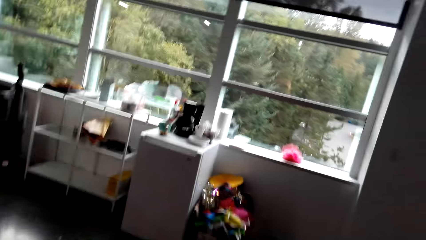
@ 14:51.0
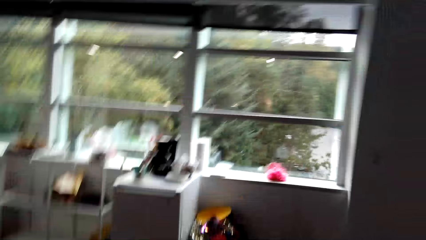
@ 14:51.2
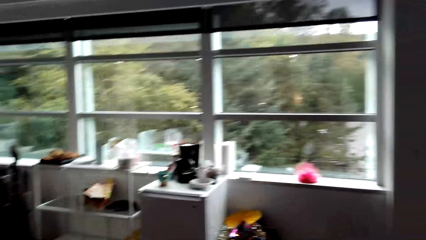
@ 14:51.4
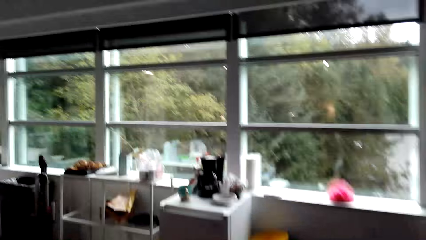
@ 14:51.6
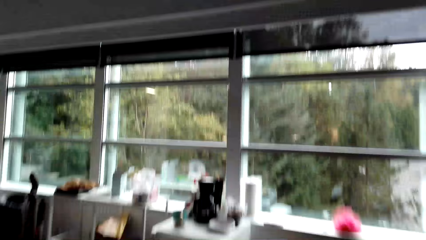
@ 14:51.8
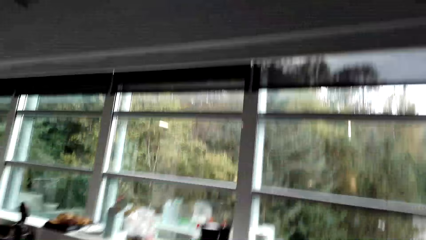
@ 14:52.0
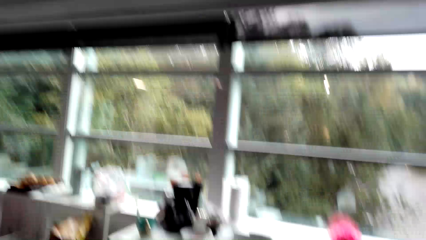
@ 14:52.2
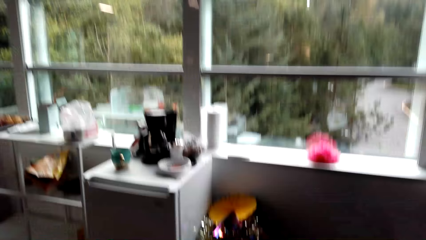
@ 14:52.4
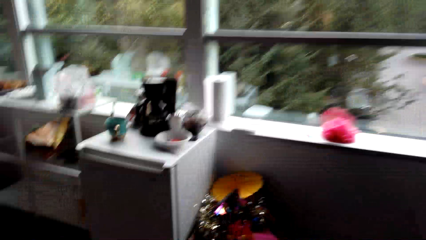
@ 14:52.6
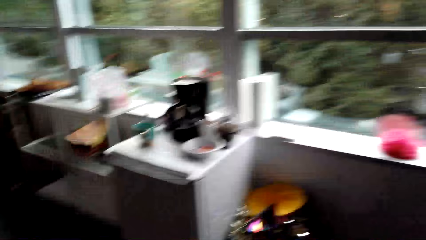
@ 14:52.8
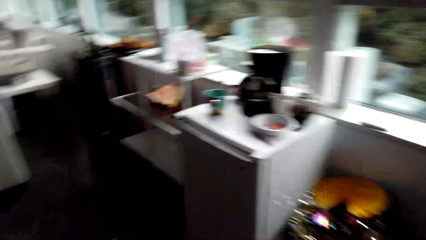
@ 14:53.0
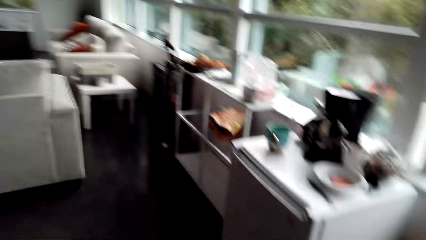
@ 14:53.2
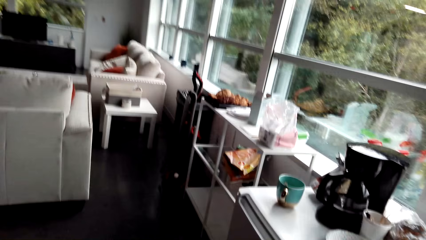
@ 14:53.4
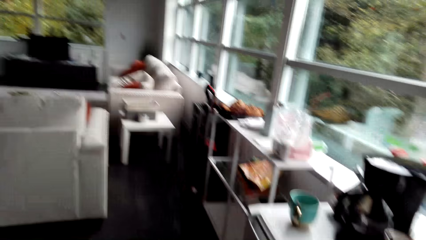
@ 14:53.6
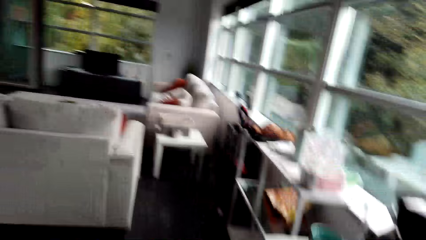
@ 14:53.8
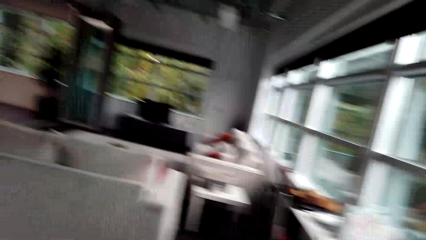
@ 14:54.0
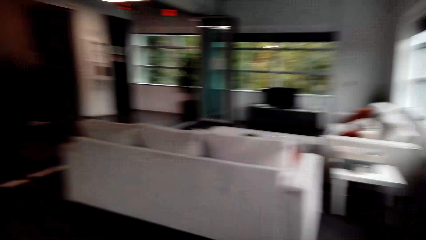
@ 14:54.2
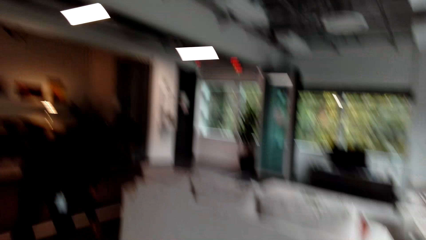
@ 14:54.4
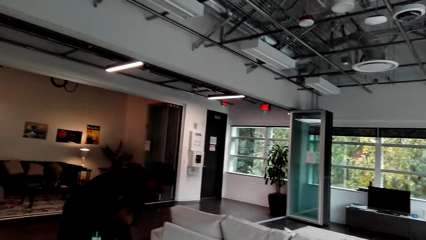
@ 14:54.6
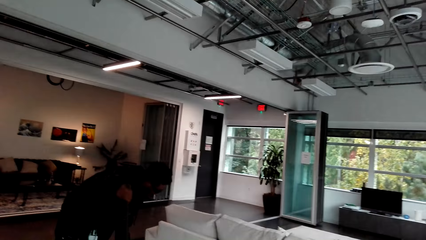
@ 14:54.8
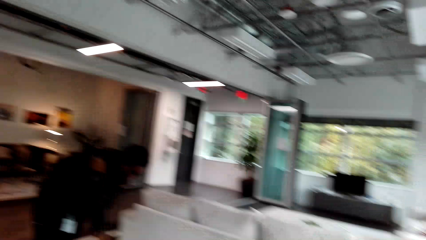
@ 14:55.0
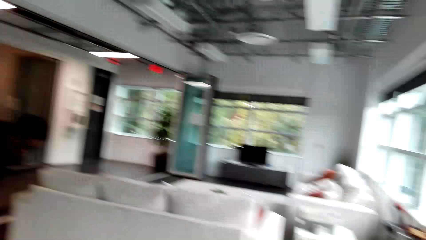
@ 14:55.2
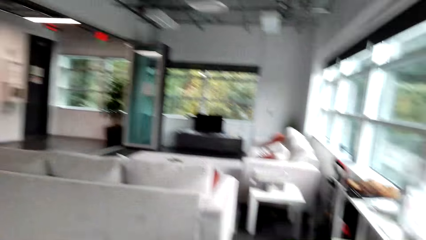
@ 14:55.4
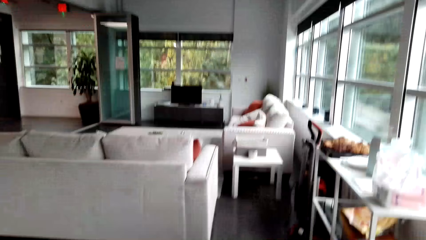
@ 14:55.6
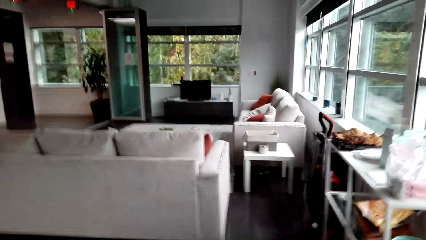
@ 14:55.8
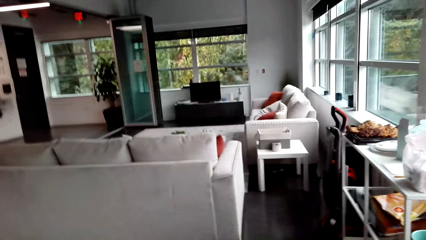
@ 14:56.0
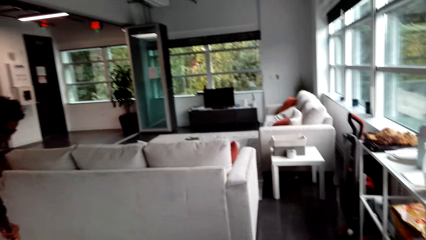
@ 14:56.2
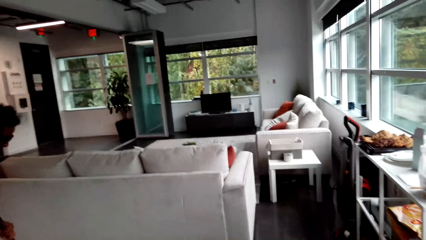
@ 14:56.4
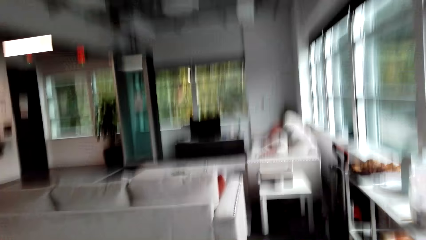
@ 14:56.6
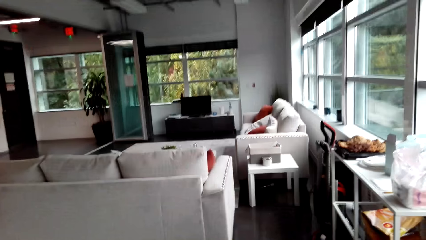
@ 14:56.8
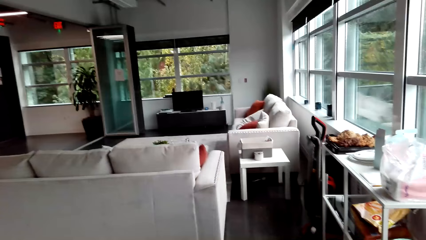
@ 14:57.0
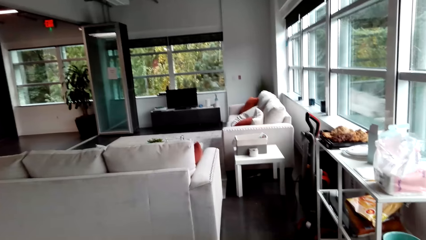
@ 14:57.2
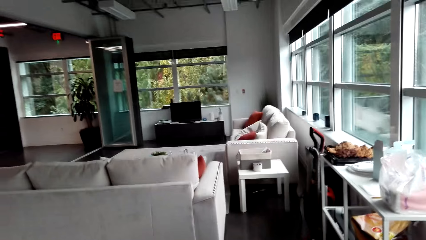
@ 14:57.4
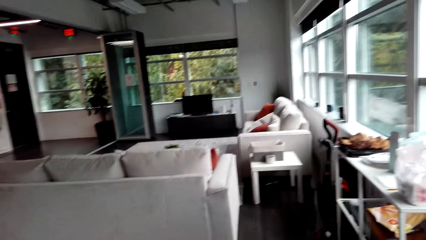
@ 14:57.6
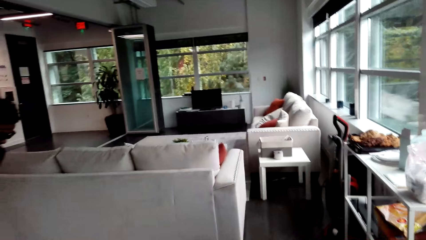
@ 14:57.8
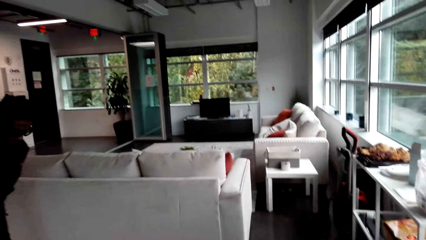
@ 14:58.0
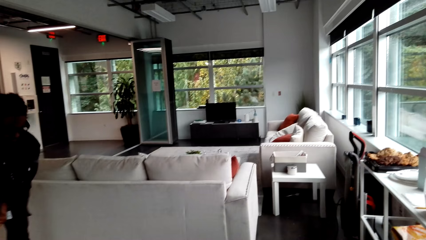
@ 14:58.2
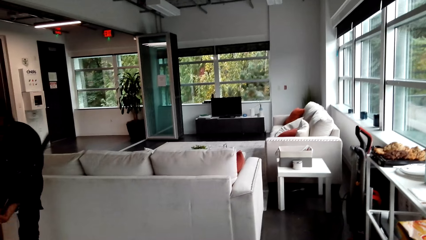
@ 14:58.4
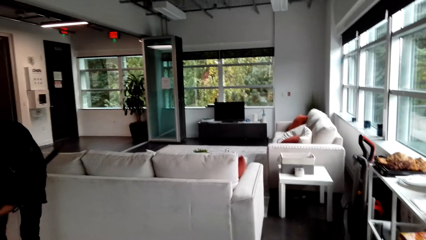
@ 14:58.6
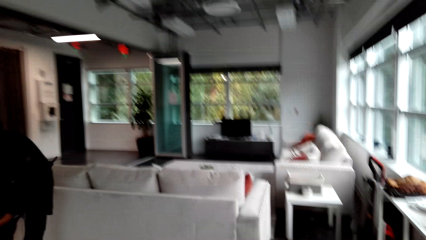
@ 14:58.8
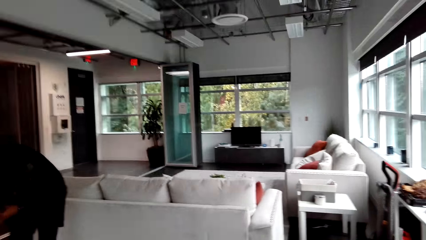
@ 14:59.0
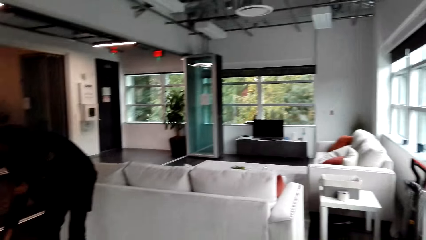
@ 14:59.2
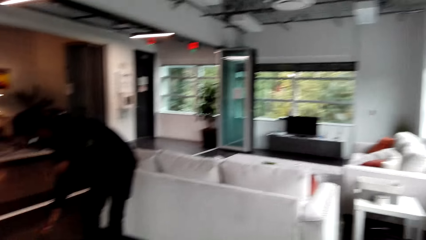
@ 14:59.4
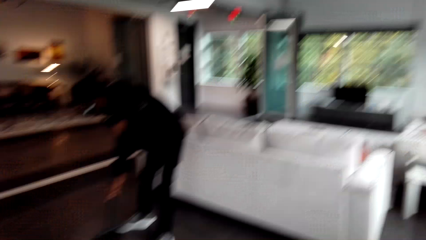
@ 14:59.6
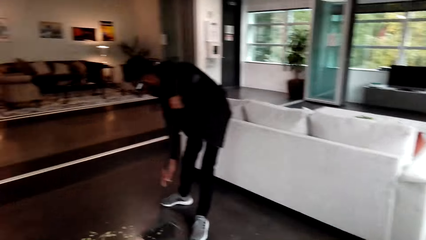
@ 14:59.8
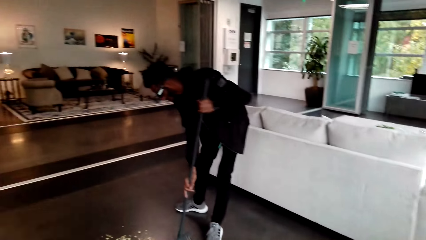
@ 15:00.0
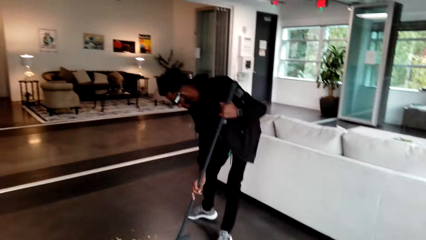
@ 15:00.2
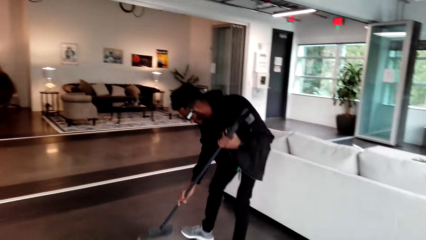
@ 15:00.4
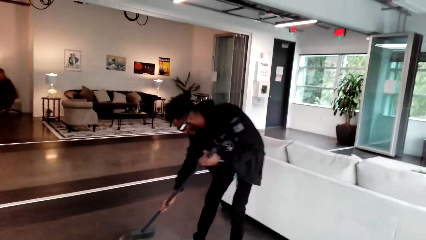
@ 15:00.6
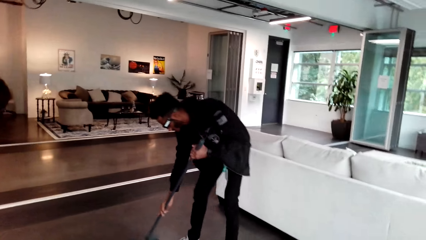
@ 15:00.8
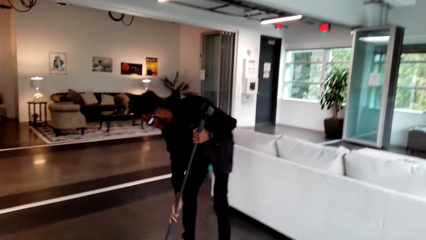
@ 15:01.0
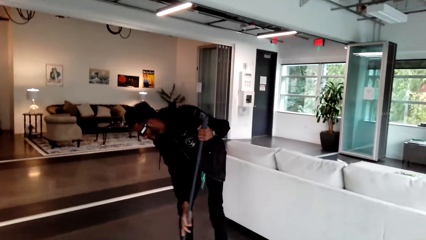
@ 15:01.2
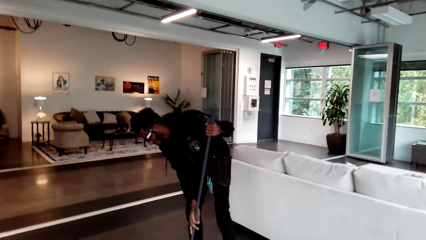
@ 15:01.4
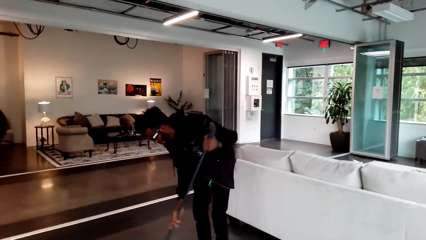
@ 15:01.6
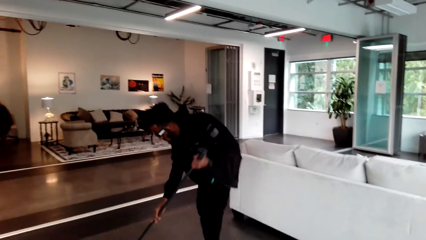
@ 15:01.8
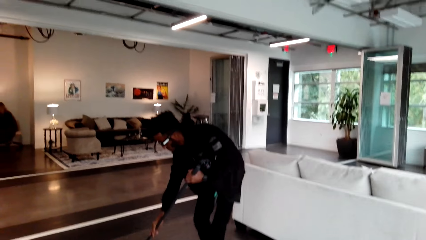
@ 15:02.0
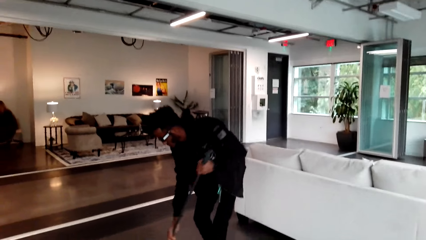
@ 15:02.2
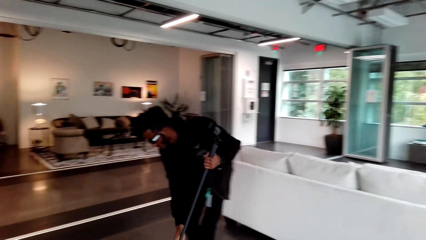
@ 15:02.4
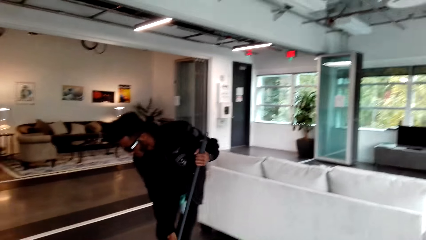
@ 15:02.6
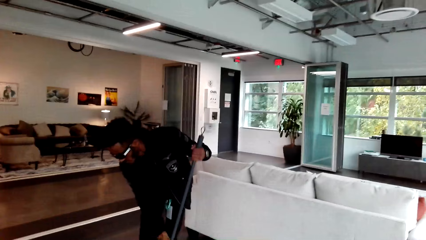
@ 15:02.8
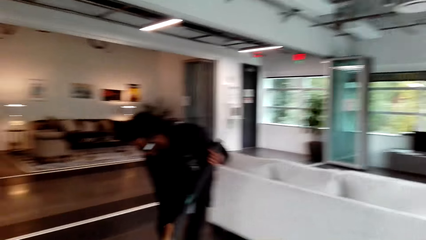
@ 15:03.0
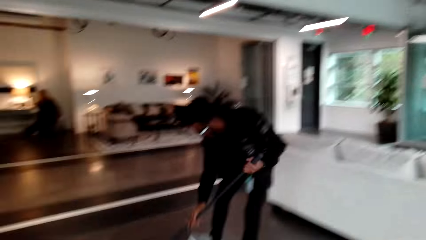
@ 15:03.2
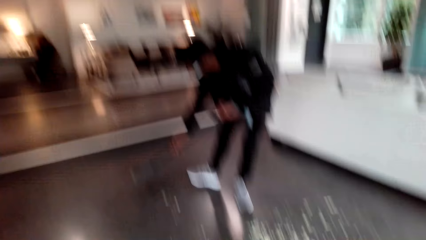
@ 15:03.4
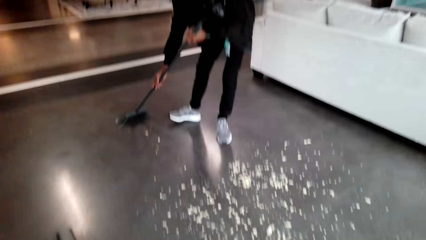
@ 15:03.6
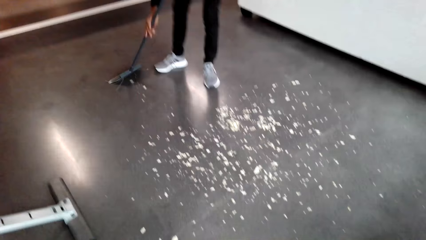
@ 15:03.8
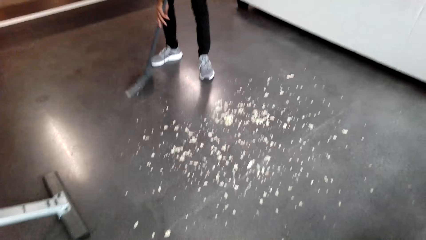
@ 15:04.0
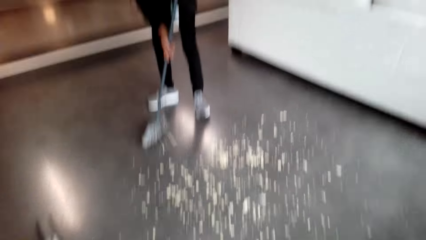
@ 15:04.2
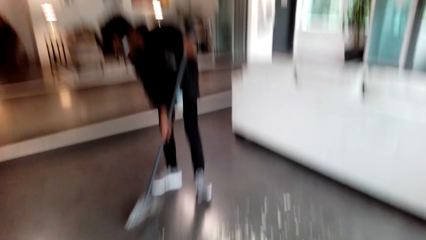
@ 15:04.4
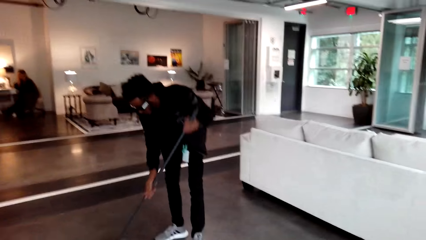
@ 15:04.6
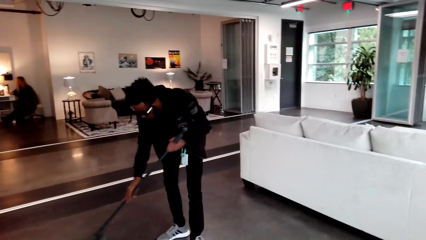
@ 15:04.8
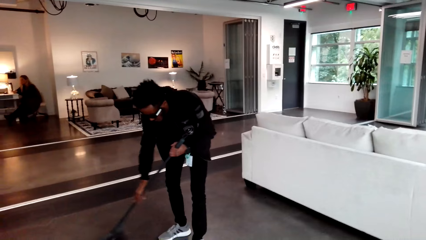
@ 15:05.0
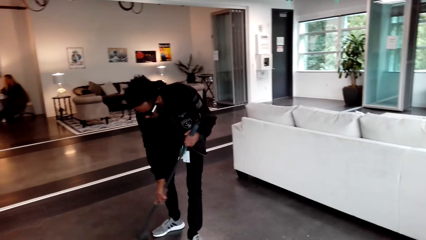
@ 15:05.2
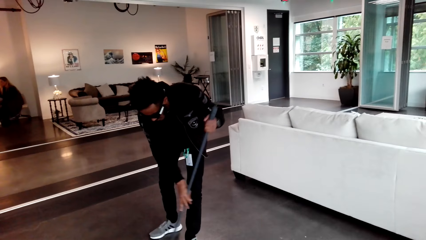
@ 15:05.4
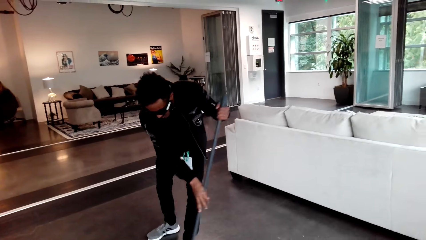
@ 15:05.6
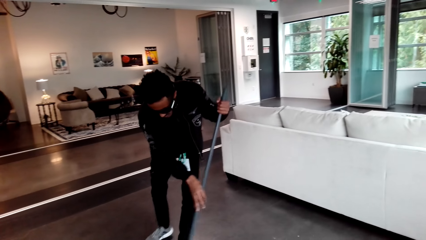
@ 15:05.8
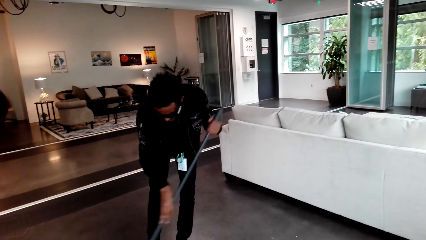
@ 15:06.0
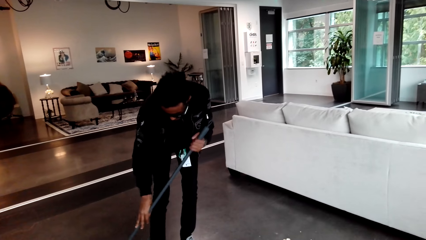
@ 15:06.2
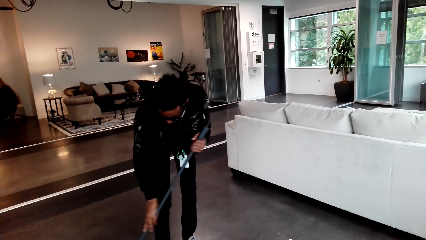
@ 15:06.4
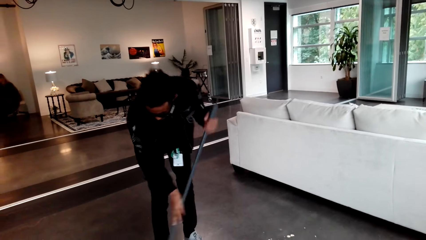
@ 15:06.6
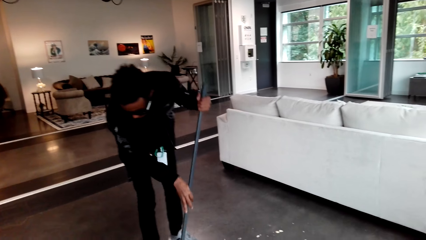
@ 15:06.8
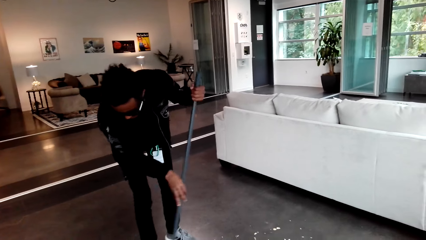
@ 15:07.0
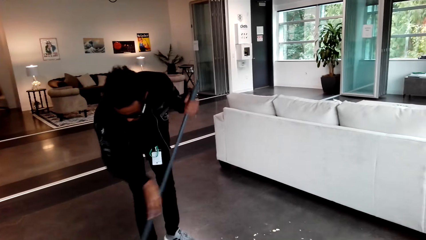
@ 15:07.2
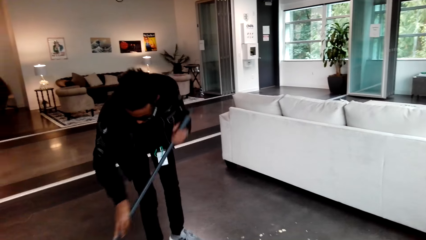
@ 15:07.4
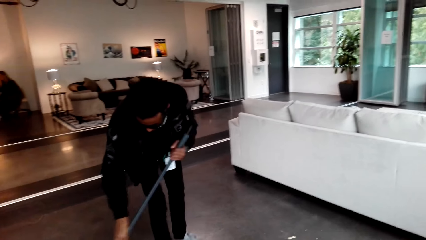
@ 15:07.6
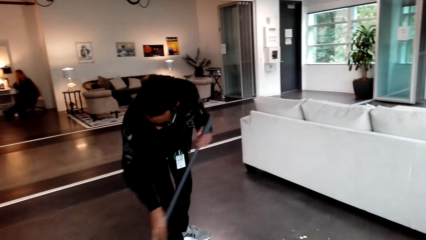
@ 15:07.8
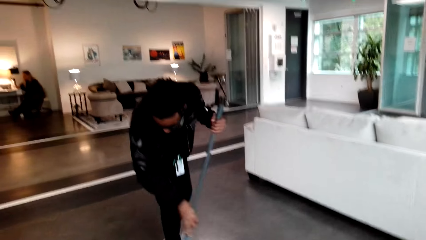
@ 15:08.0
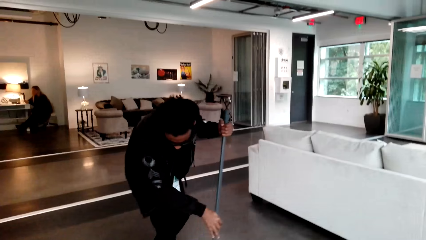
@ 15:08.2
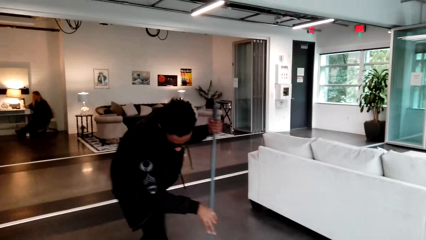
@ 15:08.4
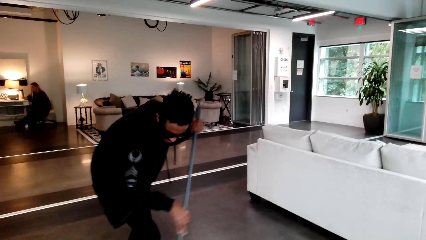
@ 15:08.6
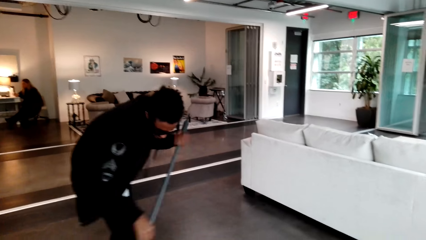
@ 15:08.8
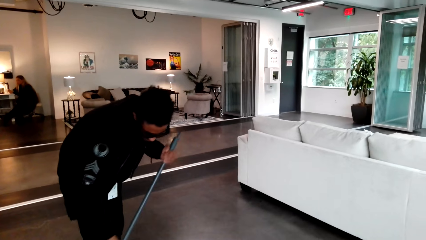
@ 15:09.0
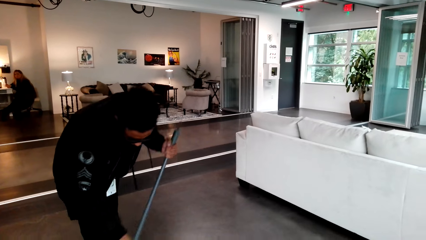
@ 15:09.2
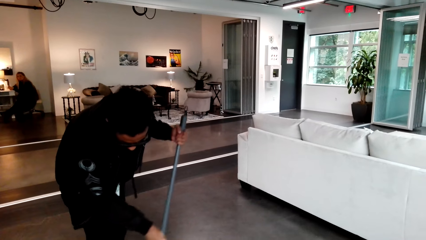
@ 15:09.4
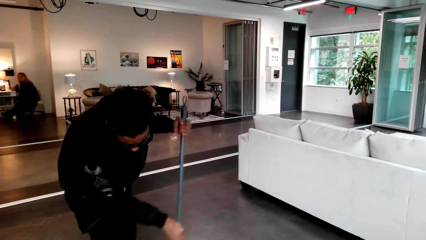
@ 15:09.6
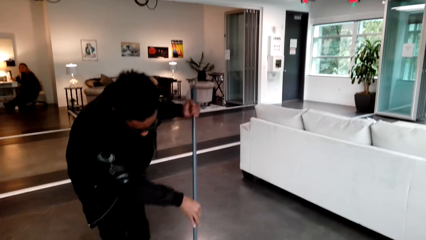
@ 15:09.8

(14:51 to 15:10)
A person sweeps the floor. The person sweeps the ground with a broom.
